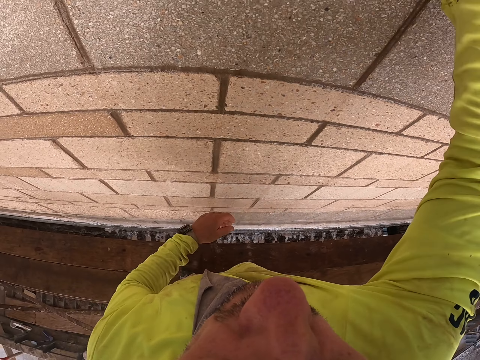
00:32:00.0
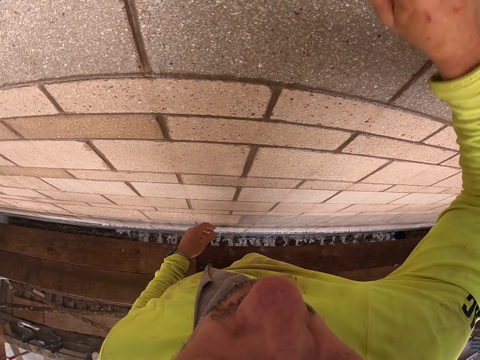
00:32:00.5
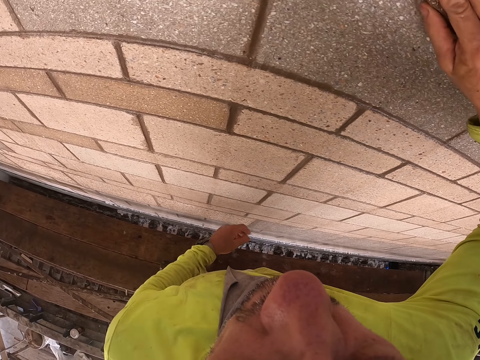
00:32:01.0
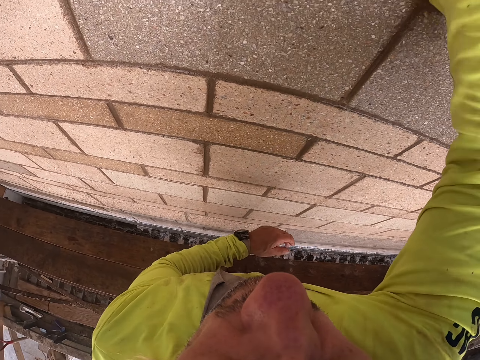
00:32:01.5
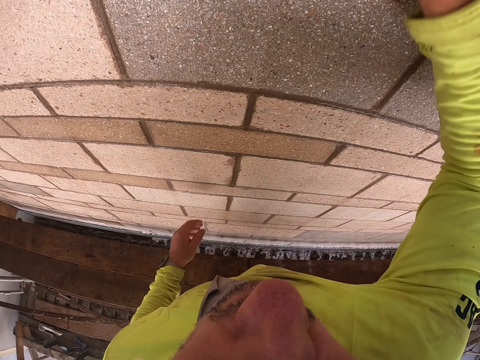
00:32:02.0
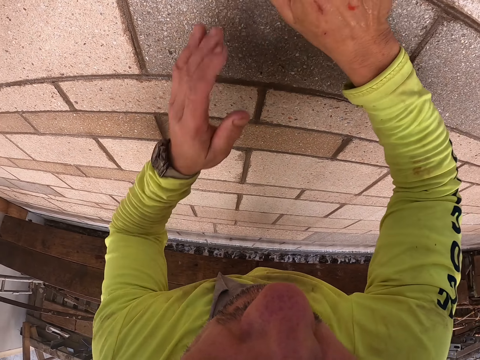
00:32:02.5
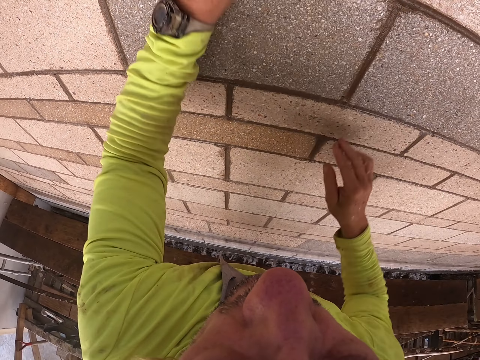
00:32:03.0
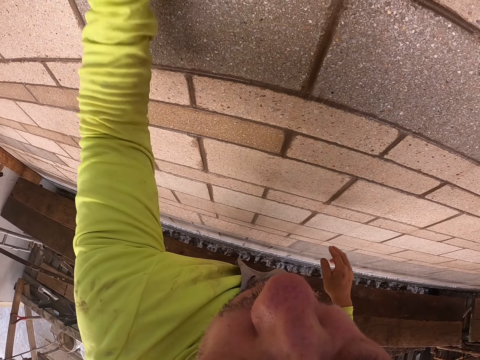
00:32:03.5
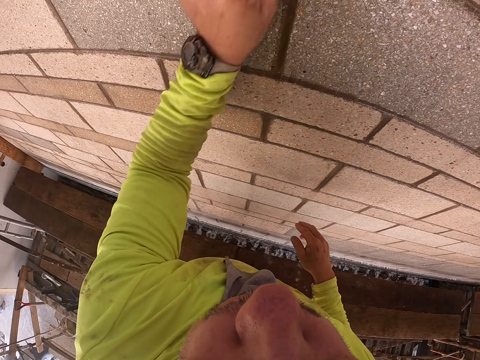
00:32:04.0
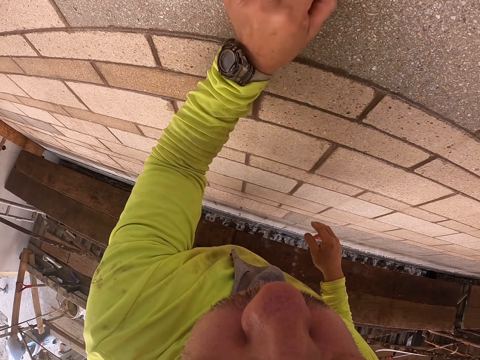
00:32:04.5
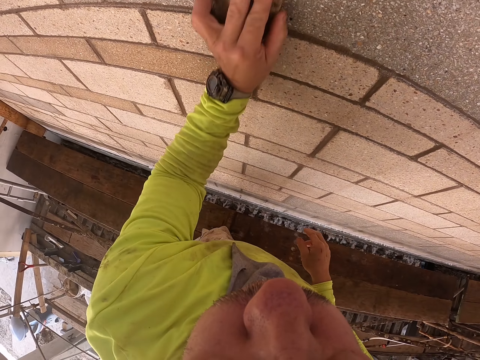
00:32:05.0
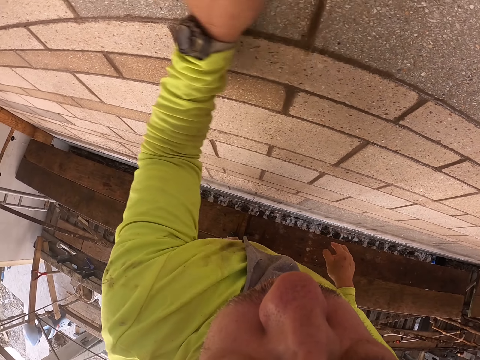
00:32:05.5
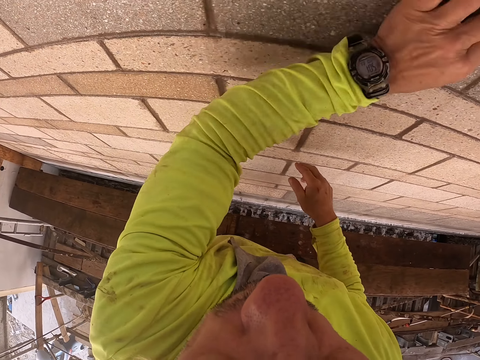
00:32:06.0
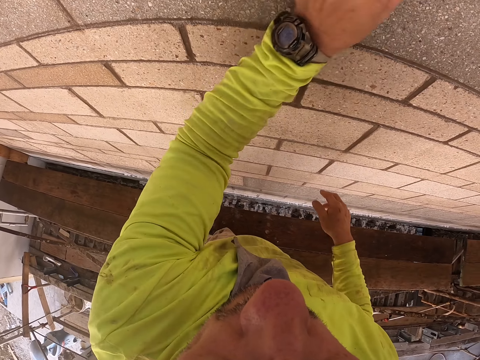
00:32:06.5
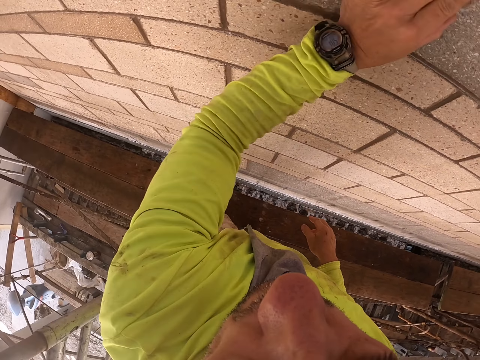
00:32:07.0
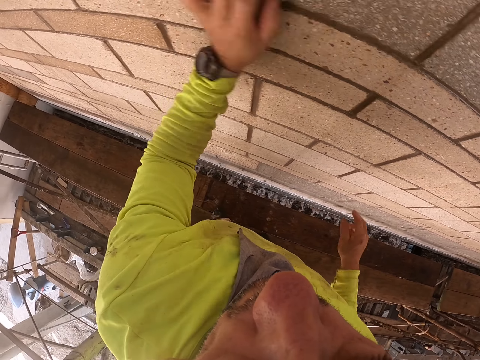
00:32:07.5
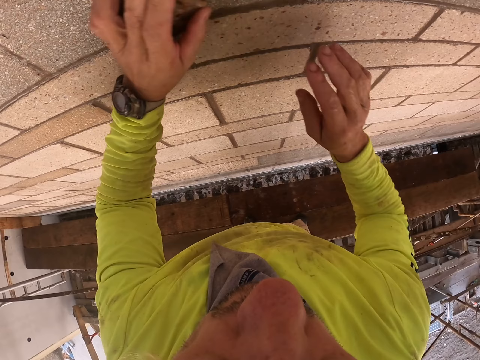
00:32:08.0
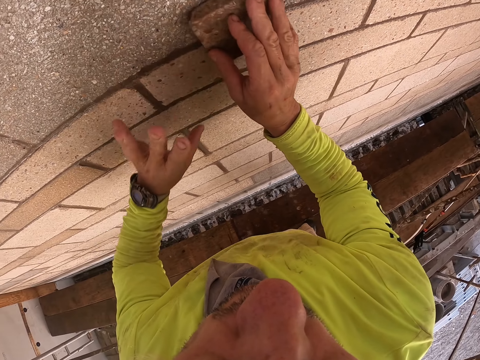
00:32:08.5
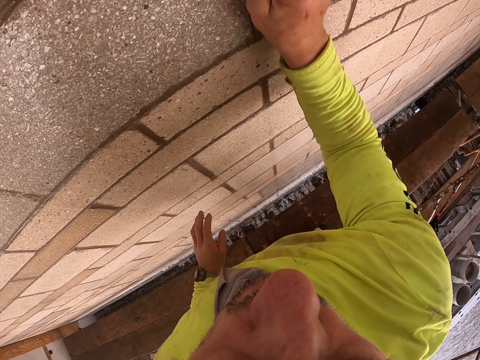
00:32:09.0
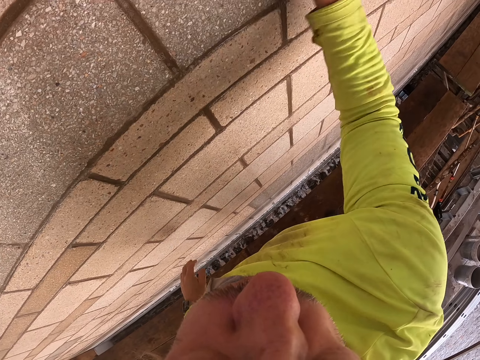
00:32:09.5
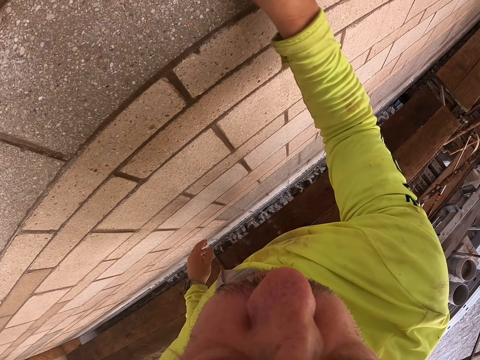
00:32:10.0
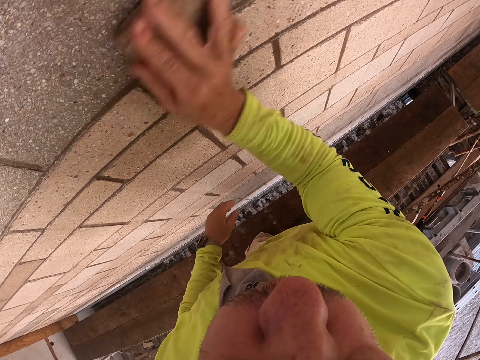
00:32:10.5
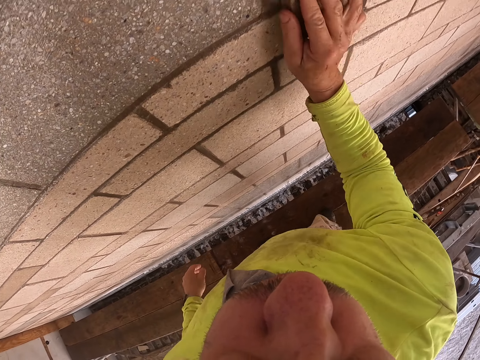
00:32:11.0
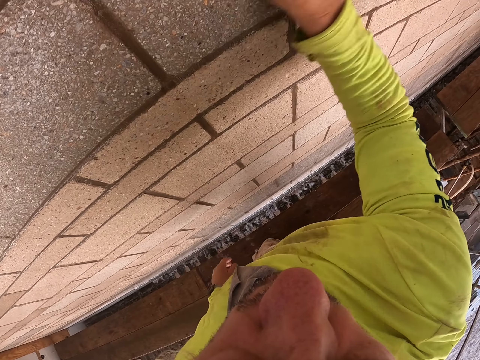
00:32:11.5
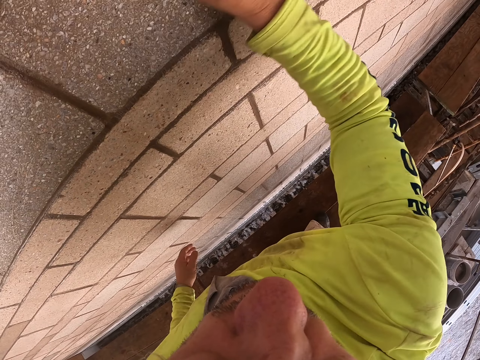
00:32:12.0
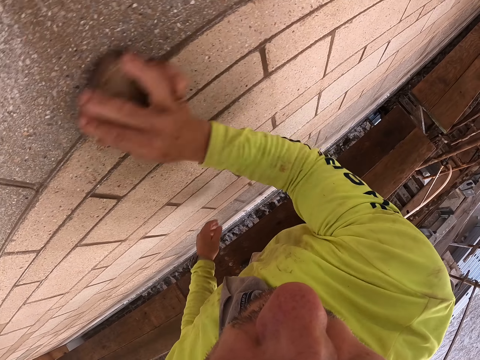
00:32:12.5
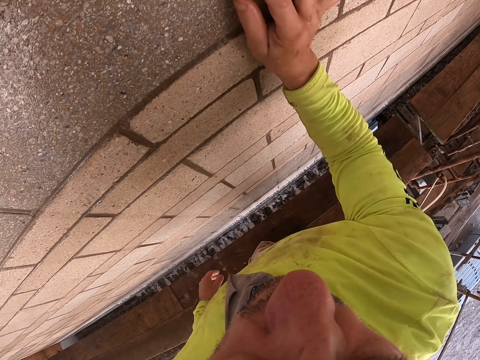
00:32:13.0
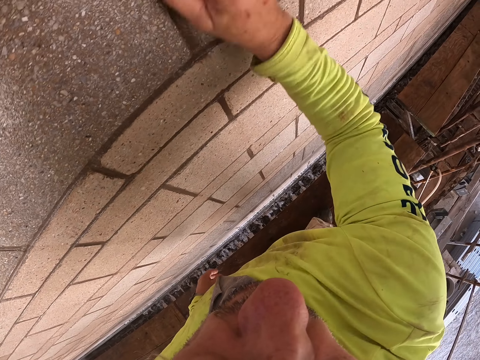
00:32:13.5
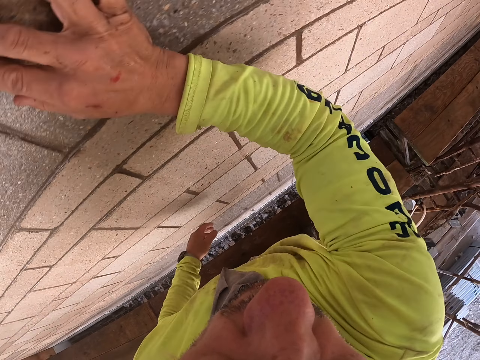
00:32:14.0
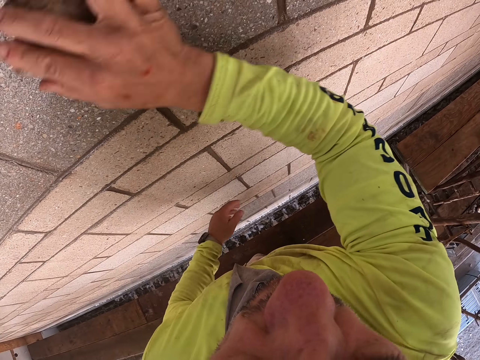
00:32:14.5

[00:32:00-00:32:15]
The camera wearer scrapes the wall with the right hand. They scrub the wall with the left hand. They exchange the scrap stone into the left hand. They scrape the wall with the left hand. They exchange the scrap stone into the right hand. They scrub the wall with the right hand.

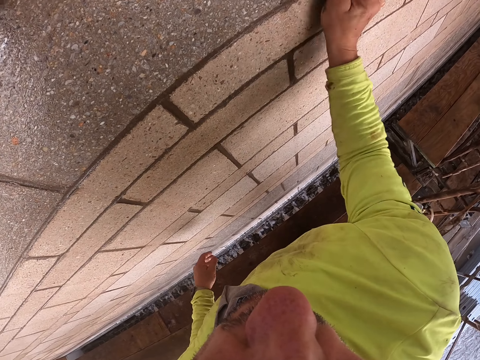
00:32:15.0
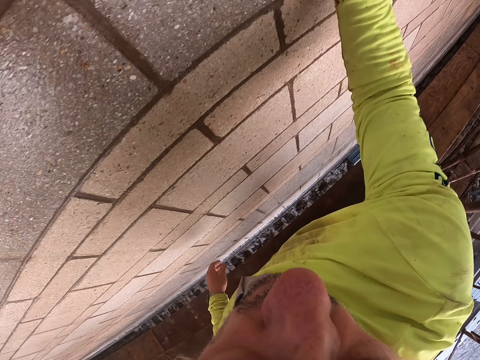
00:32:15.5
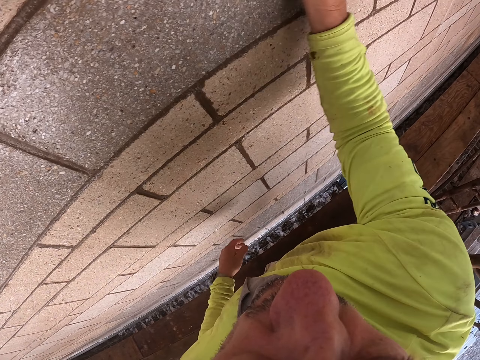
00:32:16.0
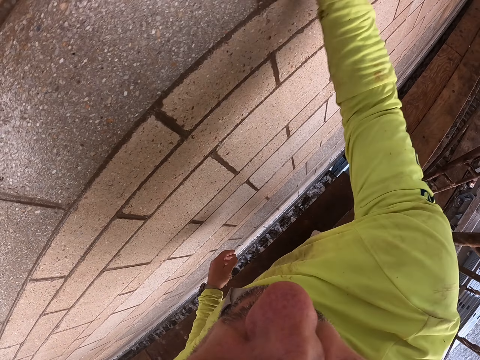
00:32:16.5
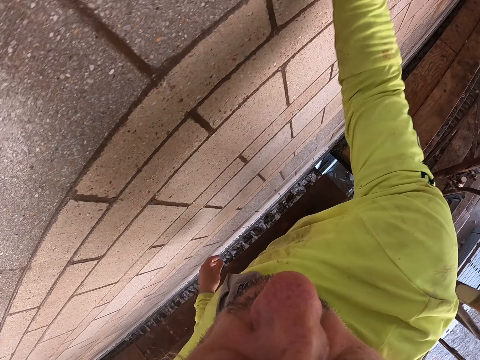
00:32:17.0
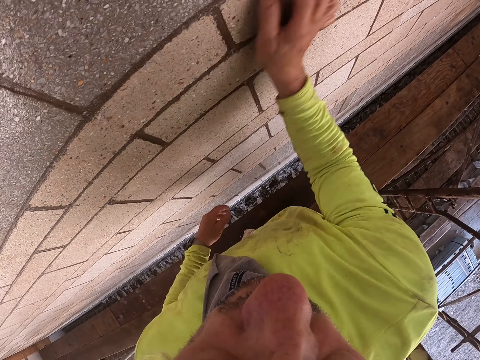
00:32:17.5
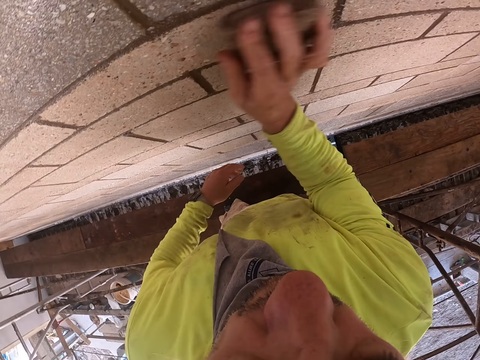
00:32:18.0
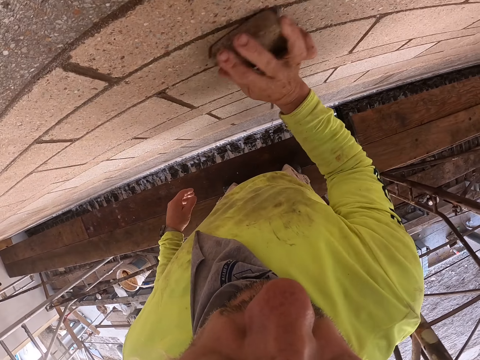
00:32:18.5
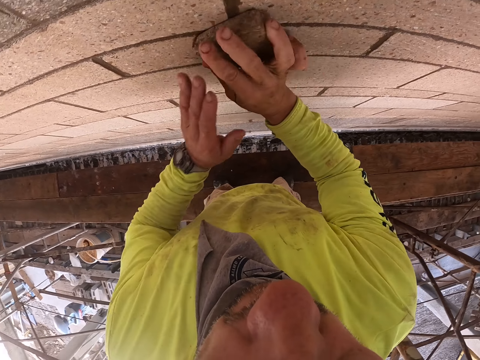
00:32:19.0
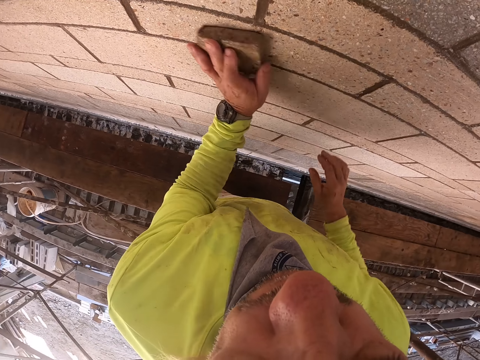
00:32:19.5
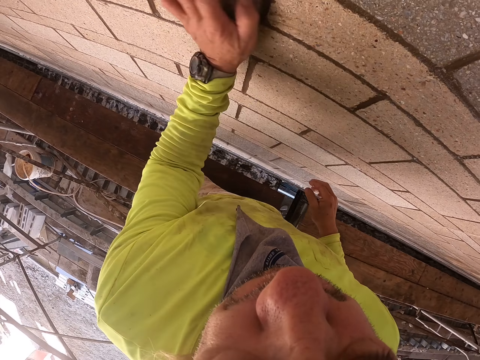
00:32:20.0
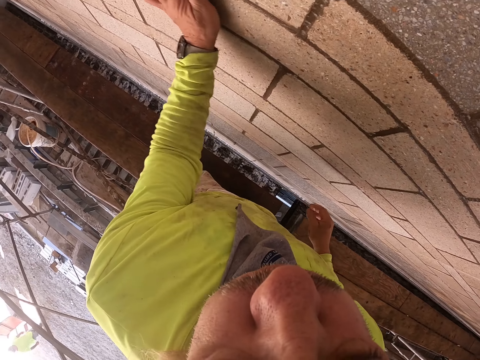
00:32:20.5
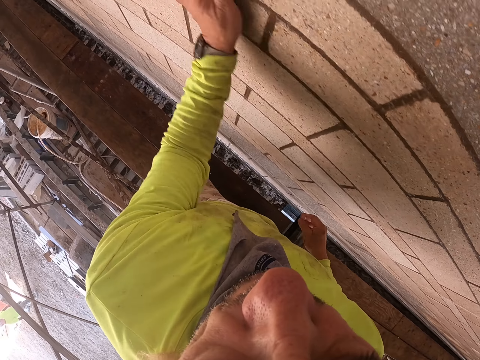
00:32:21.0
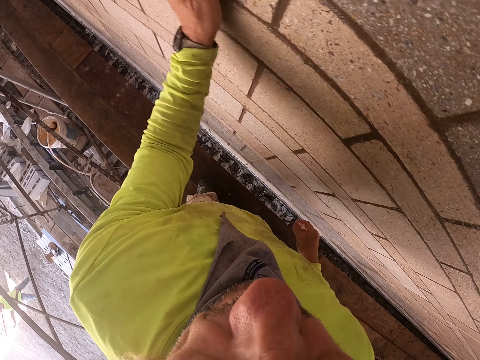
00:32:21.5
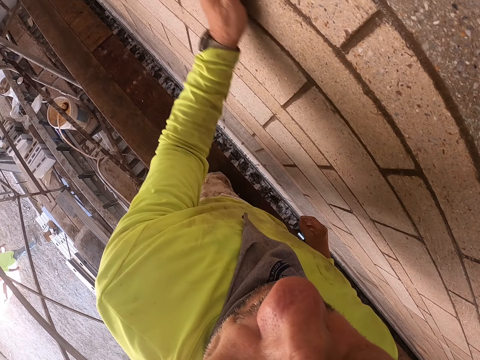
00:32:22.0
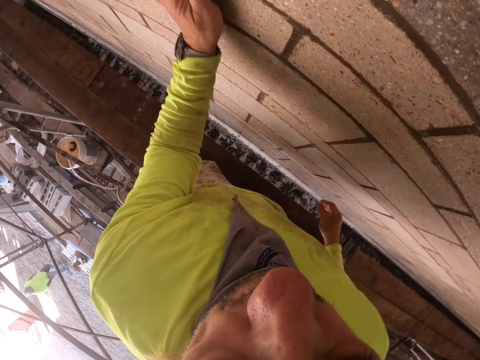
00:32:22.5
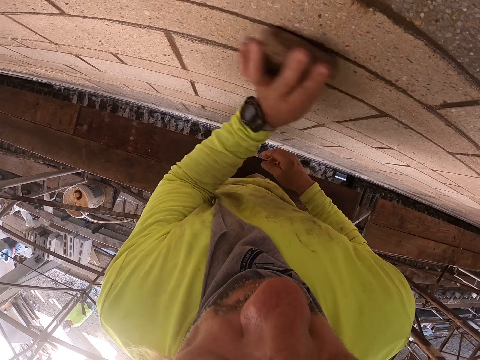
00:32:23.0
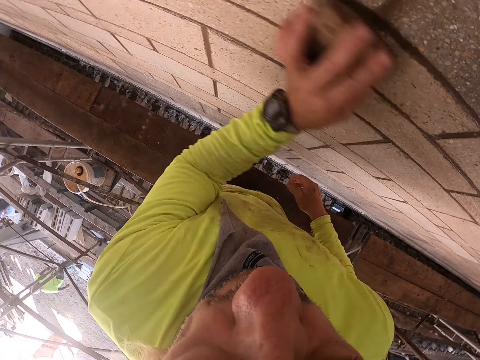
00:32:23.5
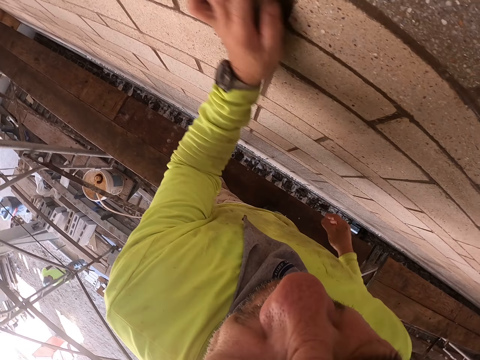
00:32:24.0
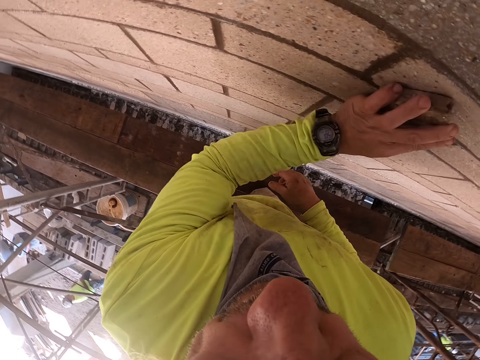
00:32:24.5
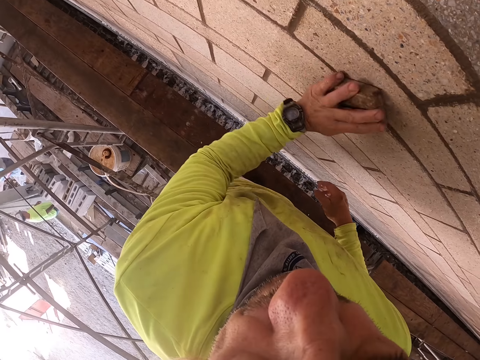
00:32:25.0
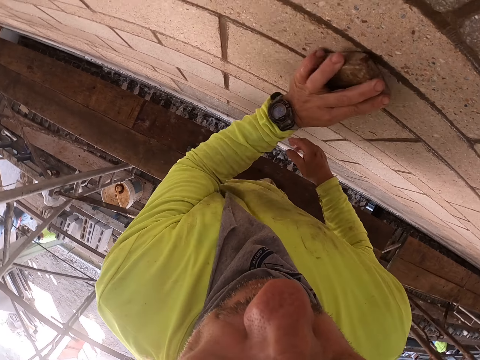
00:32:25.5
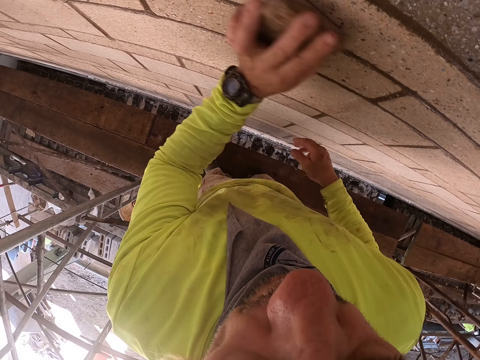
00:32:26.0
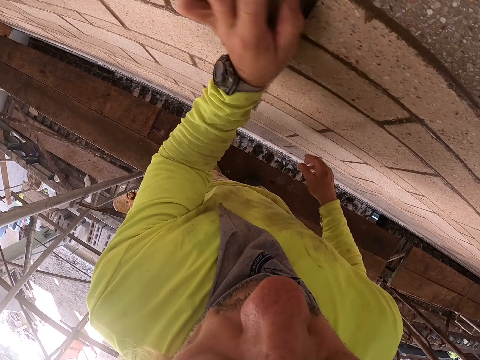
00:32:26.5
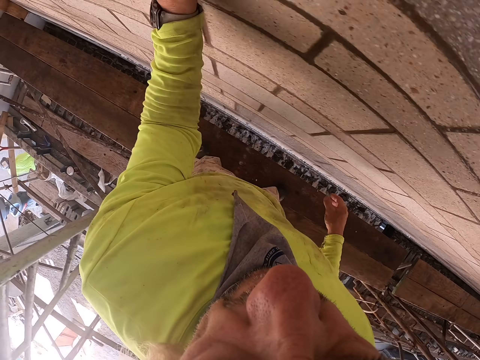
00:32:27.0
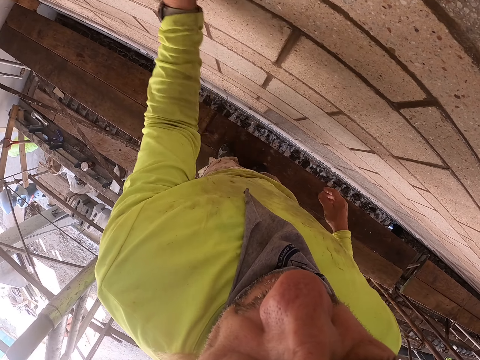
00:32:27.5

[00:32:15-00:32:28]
The camera wearer scrapes the wall with the right hand. They exchange the scrap stone into the left hand. They scrub the wall with the left hand.
